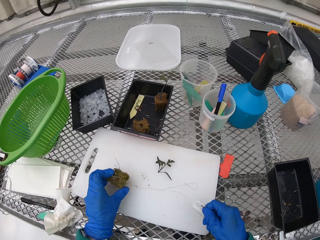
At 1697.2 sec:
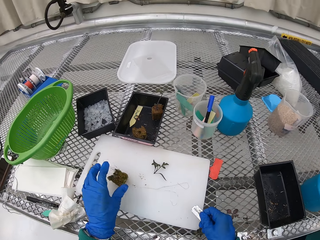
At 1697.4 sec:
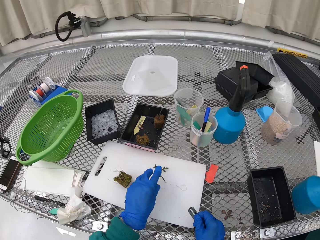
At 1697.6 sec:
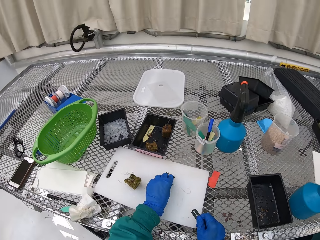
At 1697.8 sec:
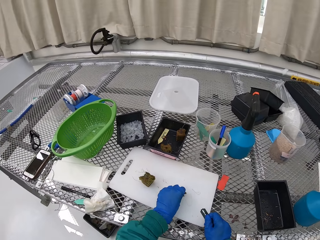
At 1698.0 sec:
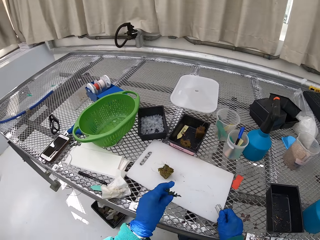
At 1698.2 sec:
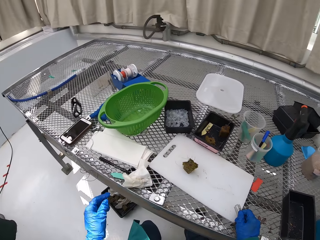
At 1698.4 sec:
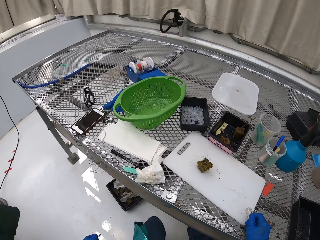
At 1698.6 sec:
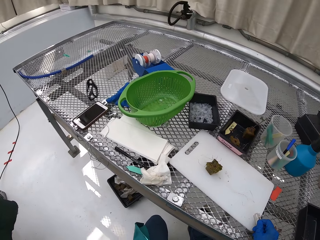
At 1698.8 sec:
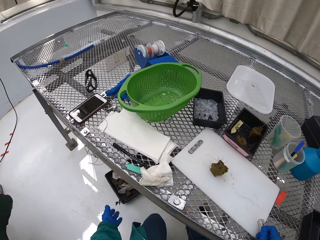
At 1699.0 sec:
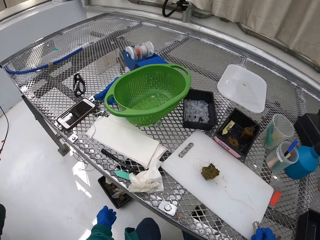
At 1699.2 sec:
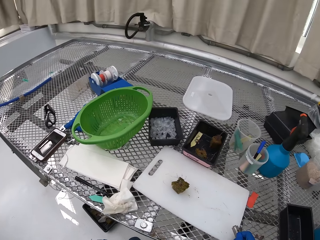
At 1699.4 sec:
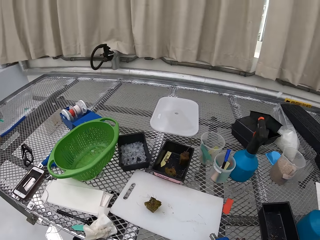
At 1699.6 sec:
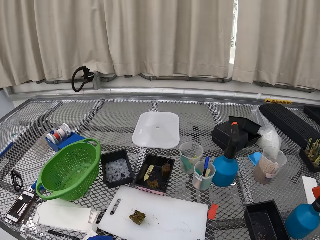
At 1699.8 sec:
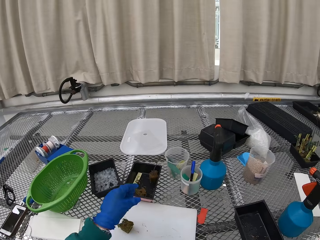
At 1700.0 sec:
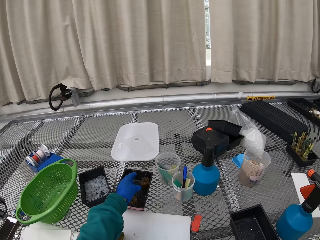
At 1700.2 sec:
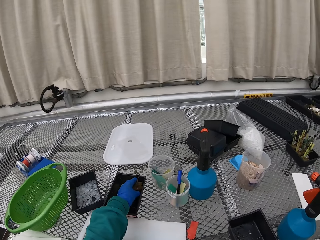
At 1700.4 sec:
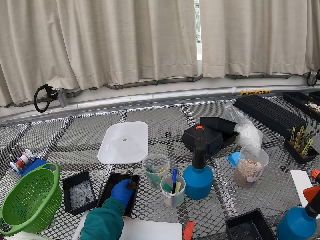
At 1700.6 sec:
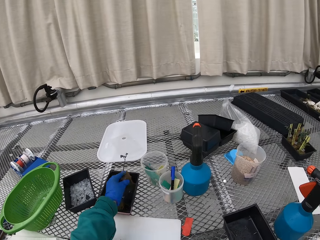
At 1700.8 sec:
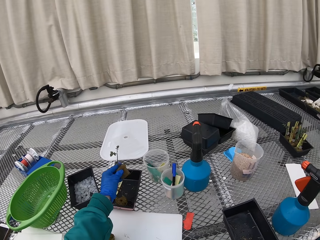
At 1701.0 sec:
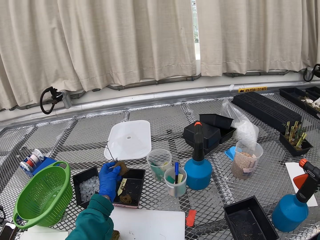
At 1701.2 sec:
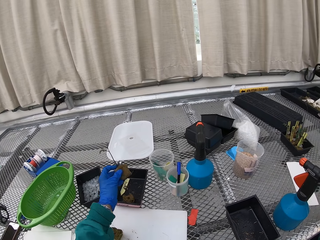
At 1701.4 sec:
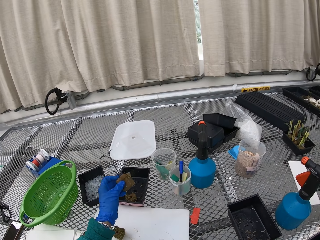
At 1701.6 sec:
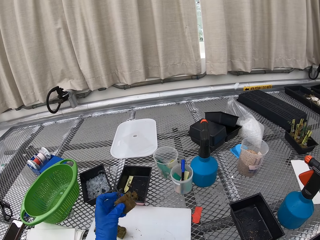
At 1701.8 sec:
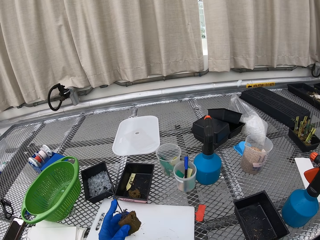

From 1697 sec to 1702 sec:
The camera wearer throws the part of the plant in the bin. They take the flower from the vase.

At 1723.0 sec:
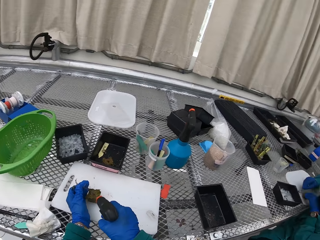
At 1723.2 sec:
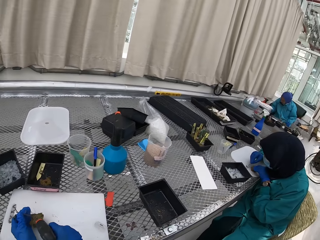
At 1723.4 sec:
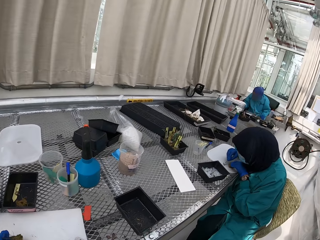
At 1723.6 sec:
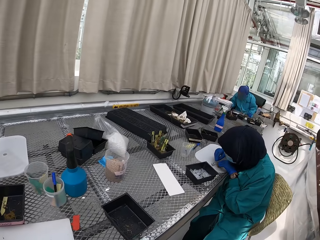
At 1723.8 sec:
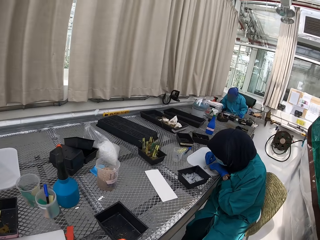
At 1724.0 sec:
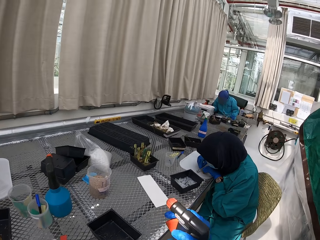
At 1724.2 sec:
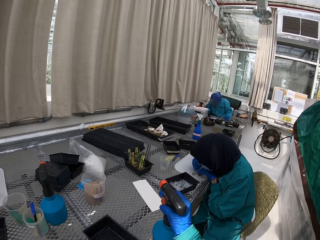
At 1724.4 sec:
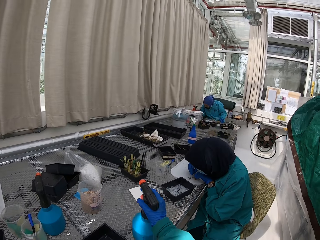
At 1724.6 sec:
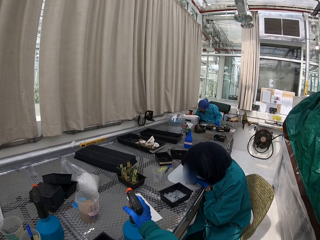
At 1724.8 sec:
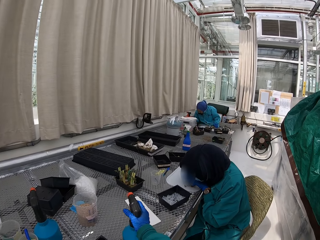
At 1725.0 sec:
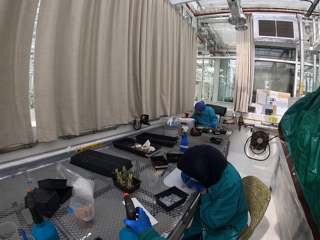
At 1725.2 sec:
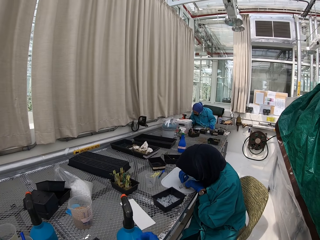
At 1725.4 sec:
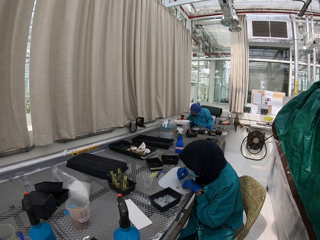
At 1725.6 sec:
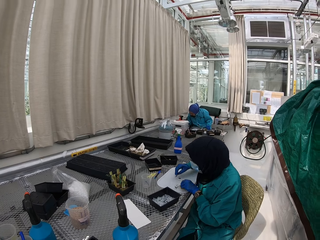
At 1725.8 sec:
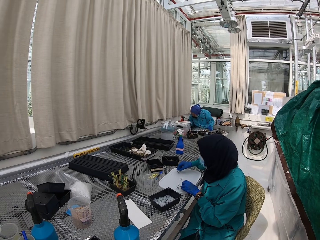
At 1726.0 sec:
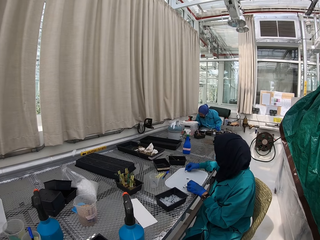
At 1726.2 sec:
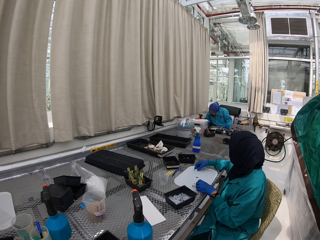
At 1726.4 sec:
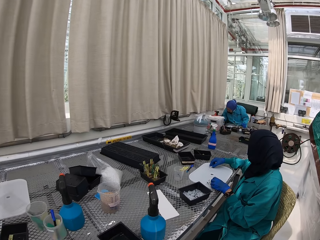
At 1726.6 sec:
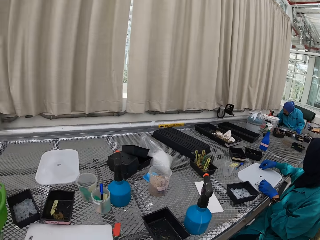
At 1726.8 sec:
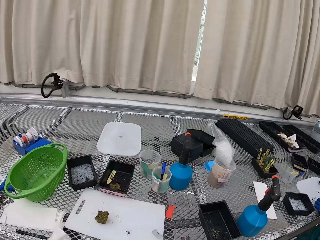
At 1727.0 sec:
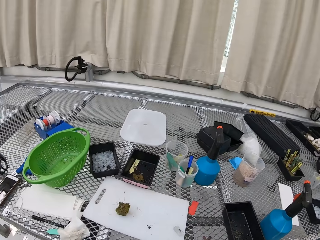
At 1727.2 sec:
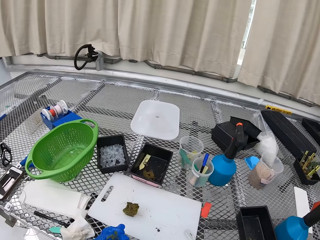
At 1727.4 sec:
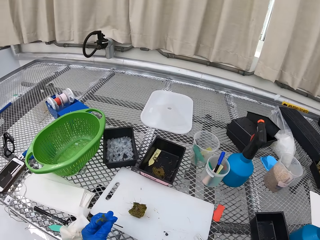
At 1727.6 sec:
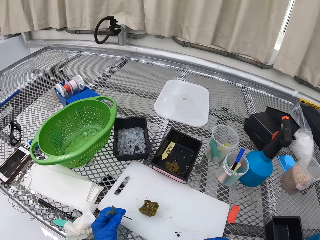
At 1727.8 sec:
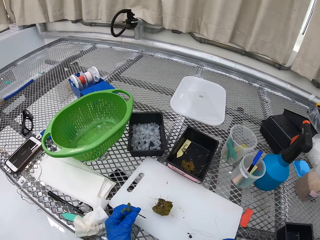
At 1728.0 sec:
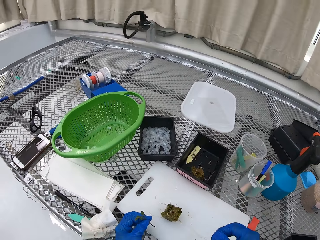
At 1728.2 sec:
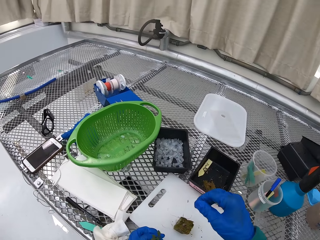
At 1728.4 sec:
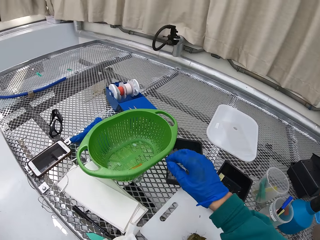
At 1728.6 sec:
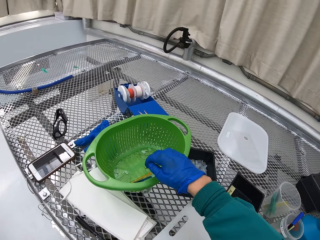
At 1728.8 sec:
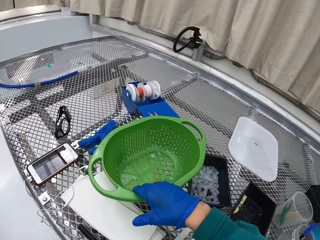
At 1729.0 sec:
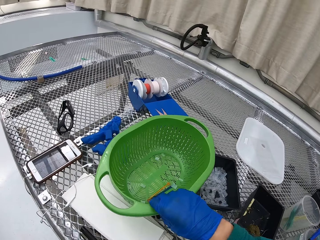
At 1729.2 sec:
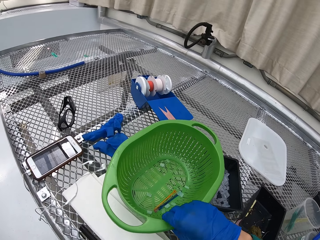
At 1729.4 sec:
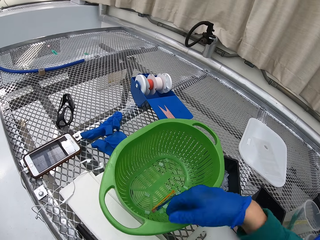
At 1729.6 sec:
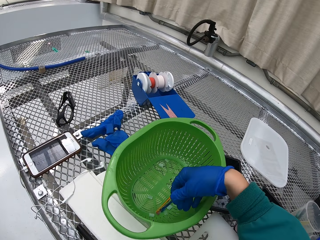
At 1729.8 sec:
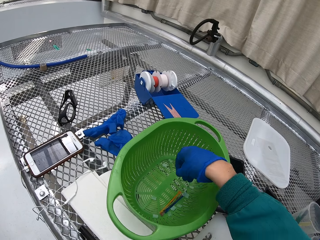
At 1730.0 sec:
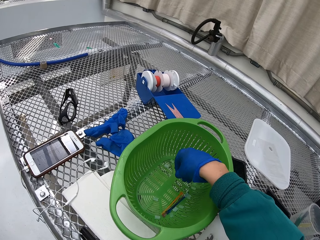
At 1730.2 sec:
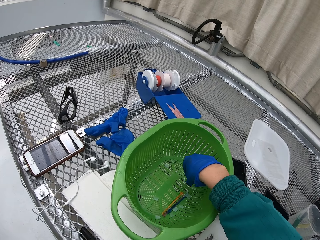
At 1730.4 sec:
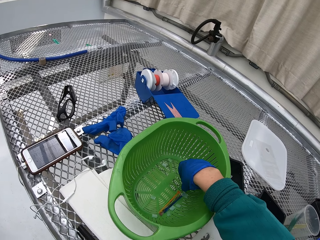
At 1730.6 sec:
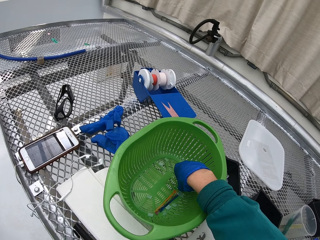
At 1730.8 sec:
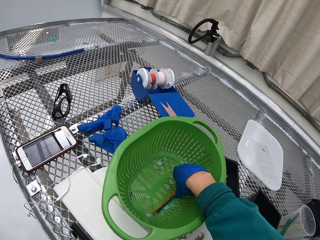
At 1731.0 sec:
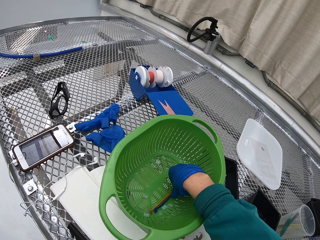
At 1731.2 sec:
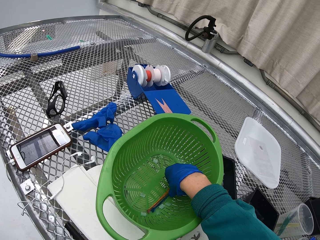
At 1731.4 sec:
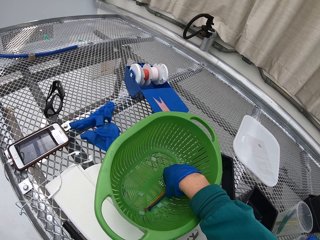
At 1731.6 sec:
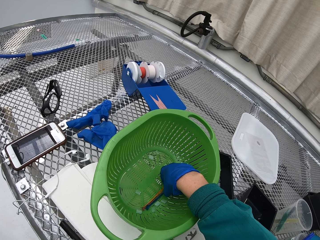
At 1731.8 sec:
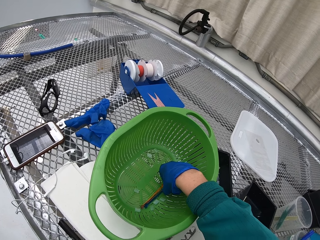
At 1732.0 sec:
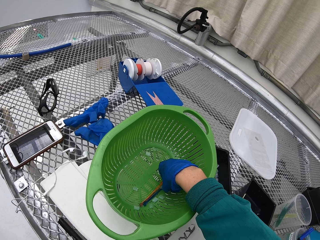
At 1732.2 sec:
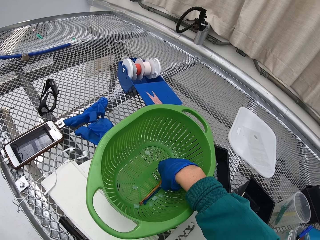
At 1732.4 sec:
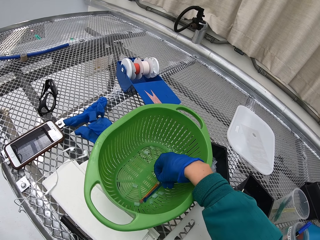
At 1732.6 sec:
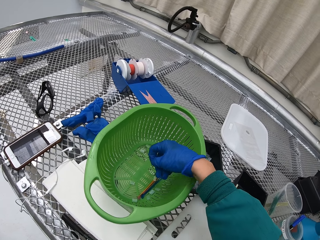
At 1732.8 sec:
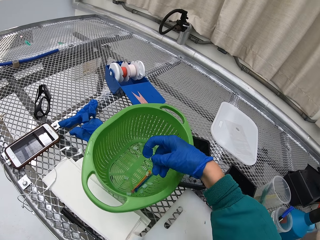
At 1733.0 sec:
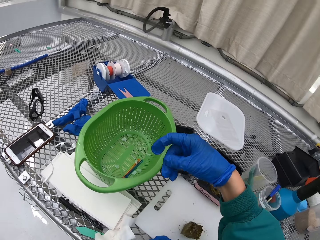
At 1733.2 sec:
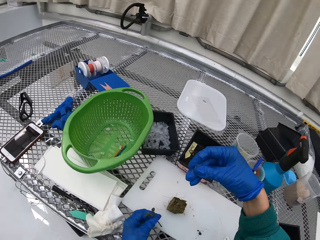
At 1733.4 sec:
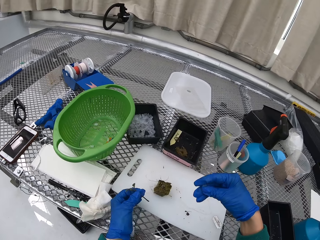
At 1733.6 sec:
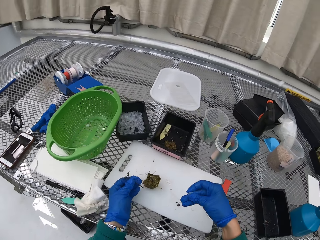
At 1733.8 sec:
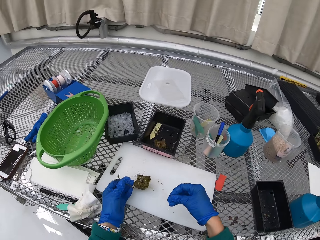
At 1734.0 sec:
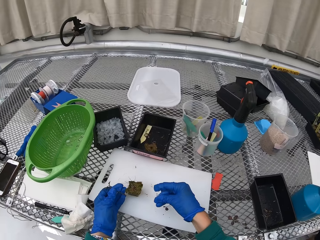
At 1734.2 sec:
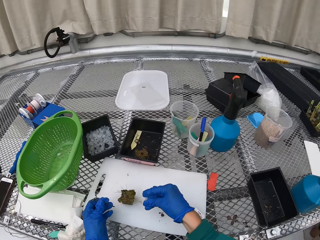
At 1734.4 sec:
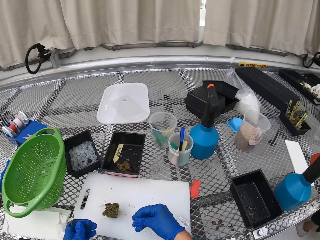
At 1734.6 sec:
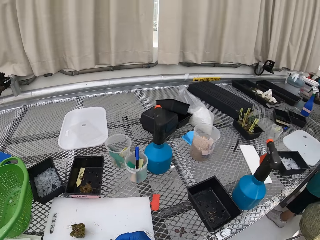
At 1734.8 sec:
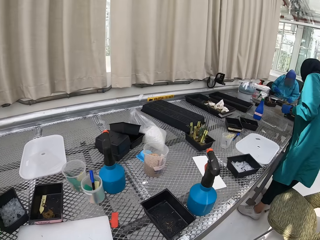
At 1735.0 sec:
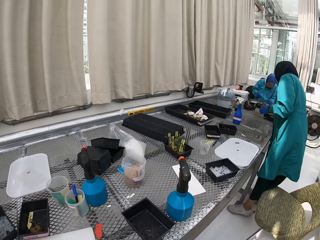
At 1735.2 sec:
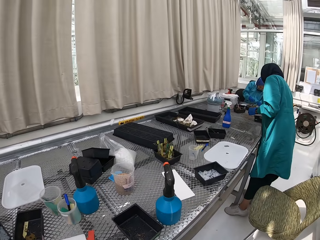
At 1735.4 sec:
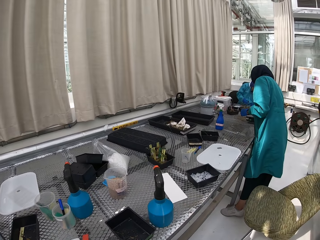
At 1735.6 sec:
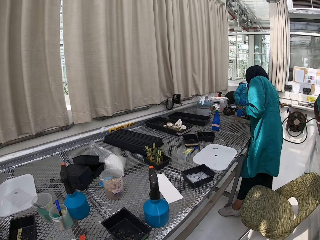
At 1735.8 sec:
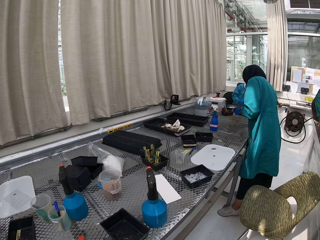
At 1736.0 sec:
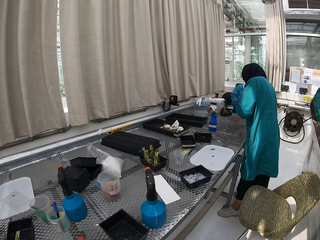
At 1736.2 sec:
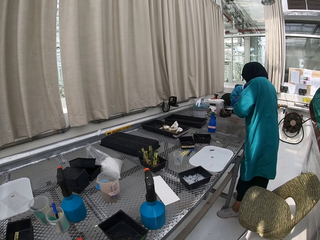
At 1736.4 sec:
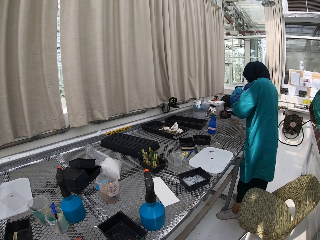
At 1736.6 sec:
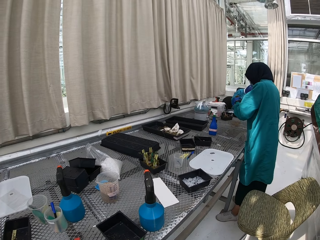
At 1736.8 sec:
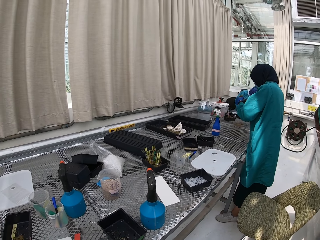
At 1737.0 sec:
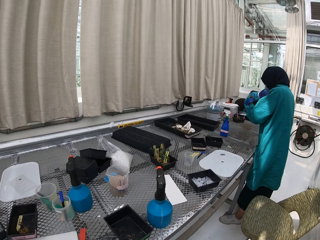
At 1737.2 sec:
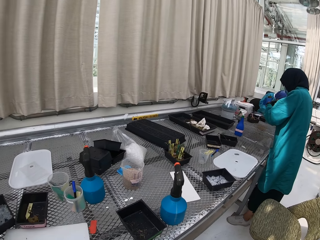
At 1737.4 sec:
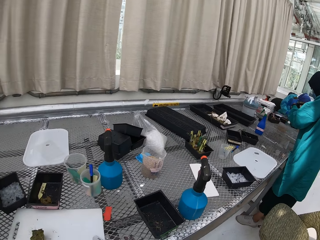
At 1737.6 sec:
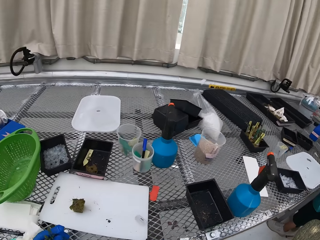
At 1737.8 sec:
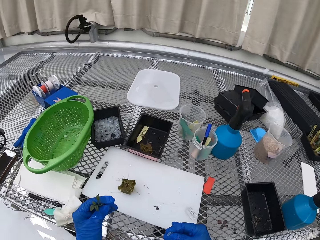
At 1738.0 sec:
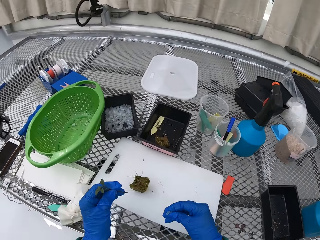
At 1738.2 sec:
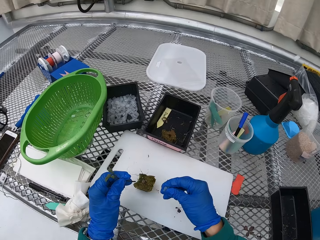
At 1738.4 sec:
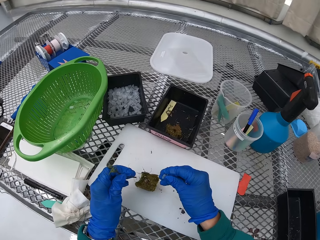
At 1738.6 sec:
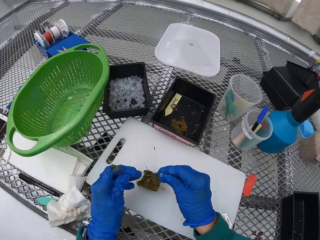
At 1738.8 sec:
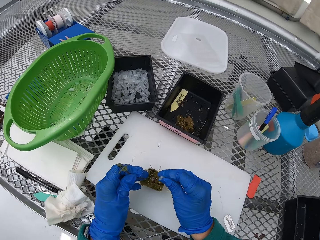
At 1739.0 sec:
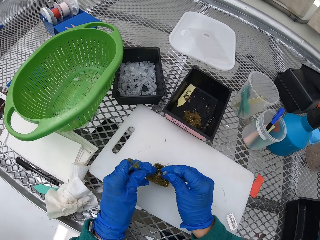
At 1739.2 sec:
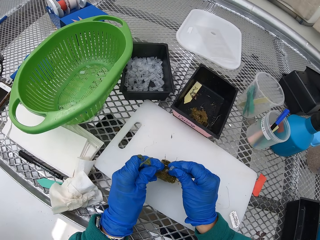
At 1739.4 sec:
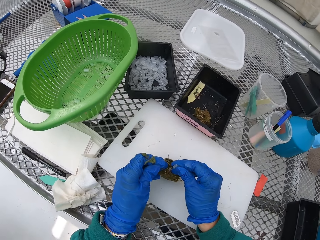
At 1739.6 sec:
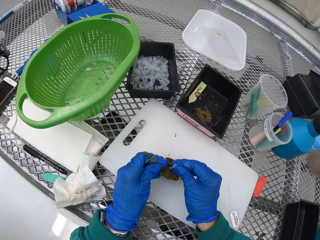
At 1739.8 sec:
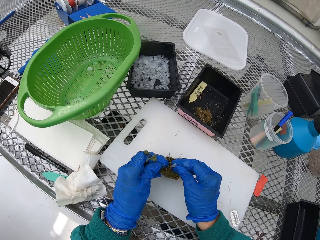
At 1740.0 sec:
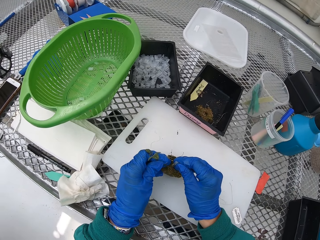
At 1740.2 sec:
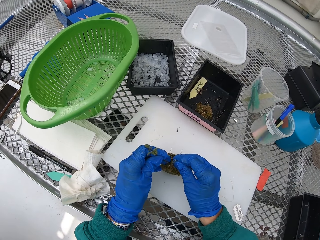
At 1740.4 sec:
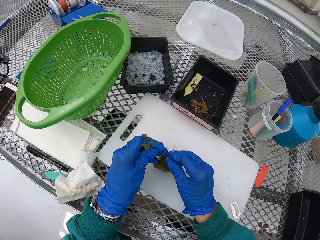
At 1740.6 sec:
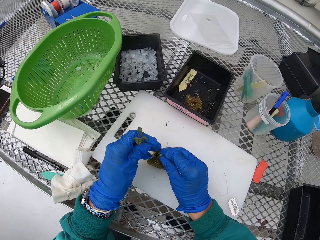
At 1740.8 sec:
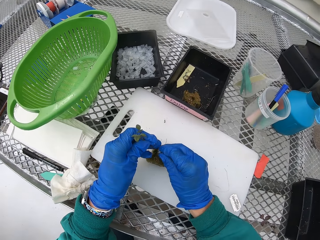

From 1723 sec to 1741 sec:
A person cuts the flower. The camera wearer puts the water container on the table. They pick a floral tube from the plastic bowl. They fix the floral tube onto the flower. The person stands up from the chair. The camera wearer fixes the floral tube onto the flower.
